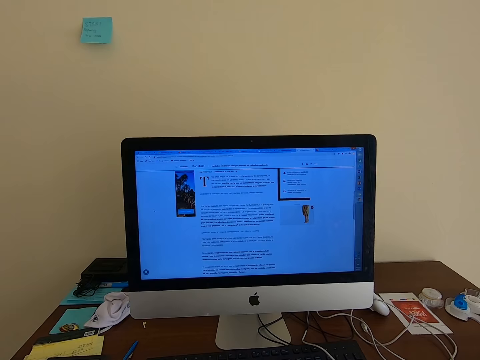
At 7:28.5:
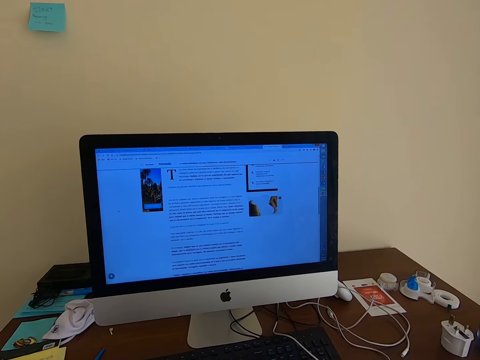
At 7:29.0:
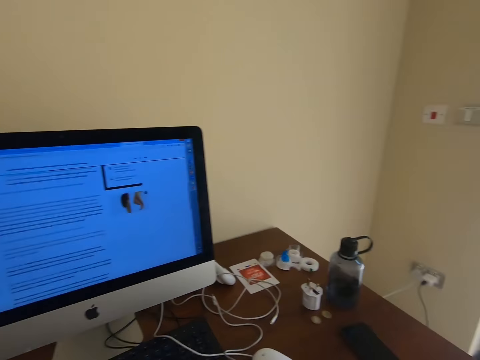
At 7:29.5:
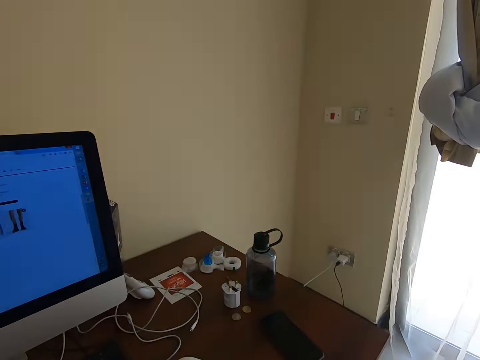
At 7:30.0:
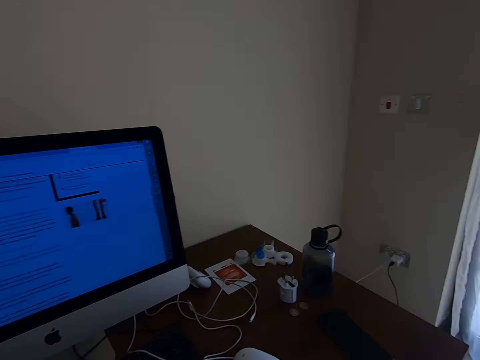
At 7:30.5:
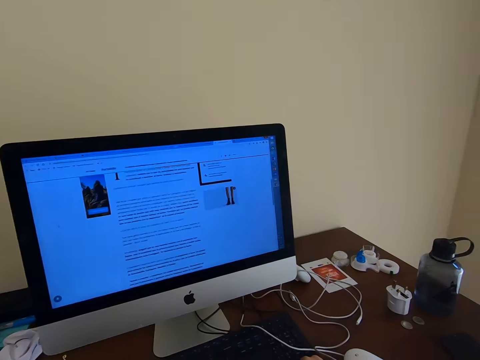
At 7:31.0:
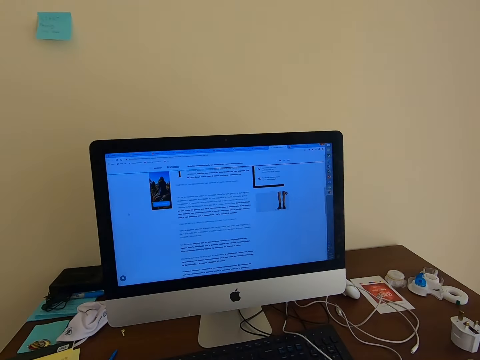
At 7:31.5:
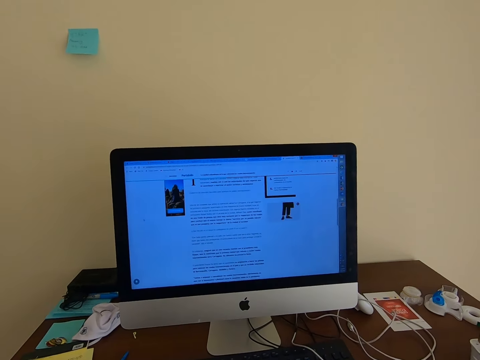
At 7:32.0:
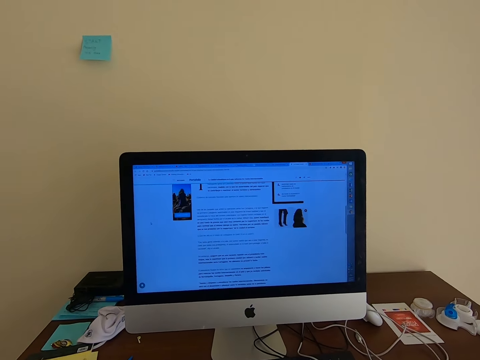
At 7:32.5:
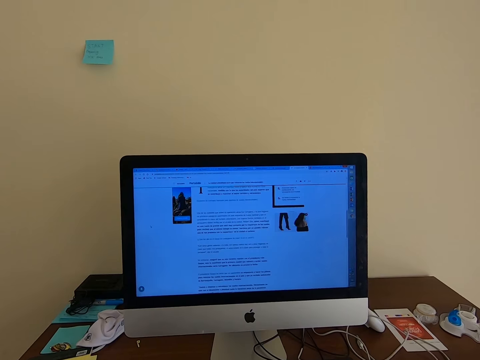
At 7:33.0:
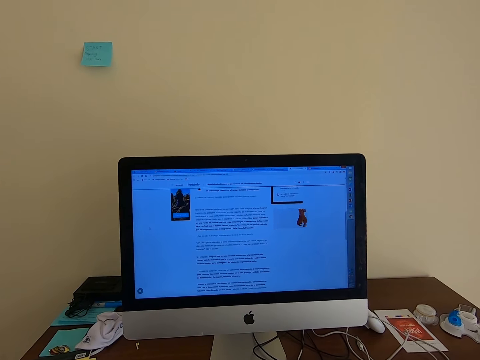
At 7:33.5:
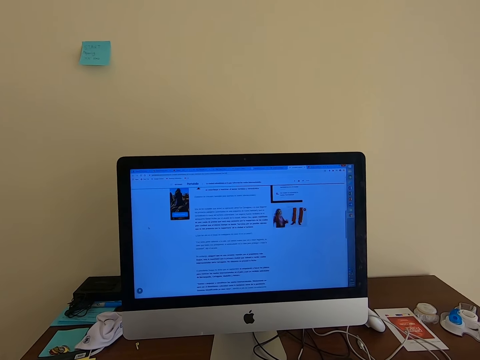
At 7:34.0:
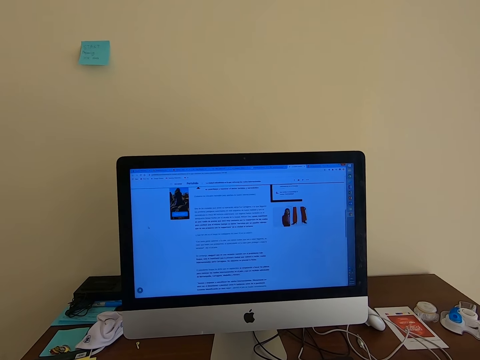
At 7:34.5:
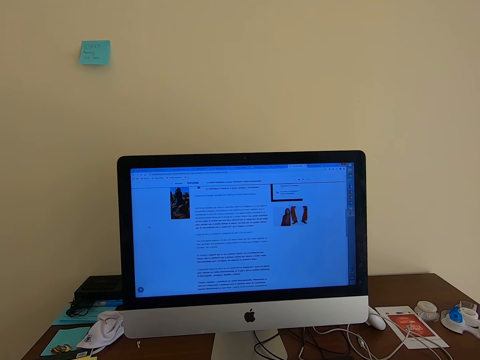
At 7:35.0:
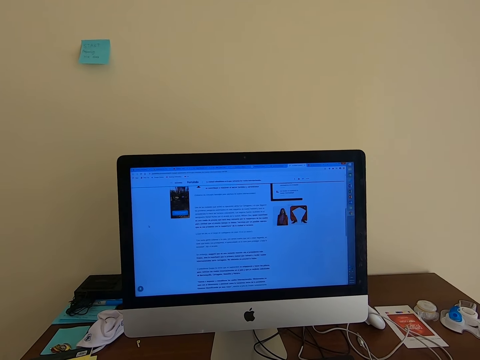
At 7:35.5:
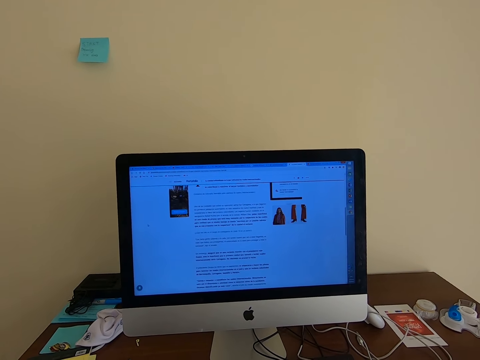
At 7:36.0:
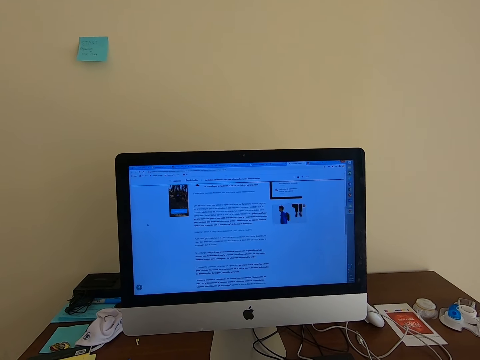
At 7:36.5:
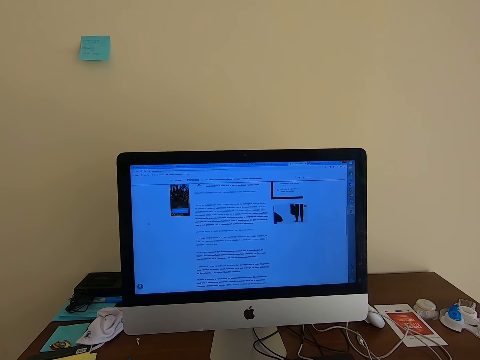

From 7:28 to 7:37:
The camera wearer looks around the house. He looks on his right side. He operates the computer. He looks at the computer.

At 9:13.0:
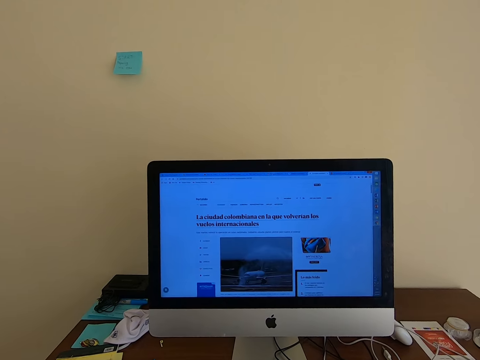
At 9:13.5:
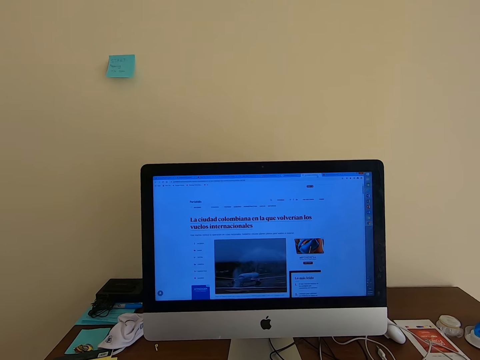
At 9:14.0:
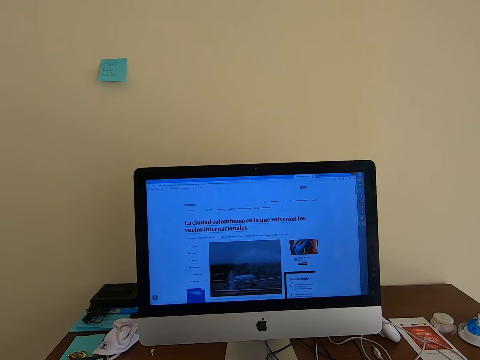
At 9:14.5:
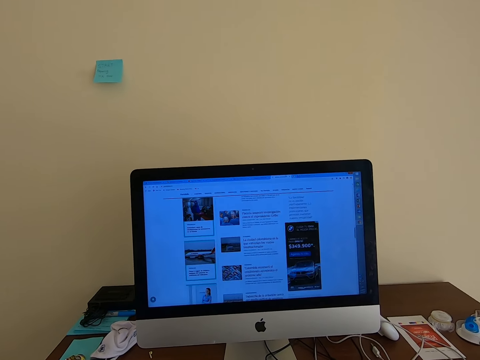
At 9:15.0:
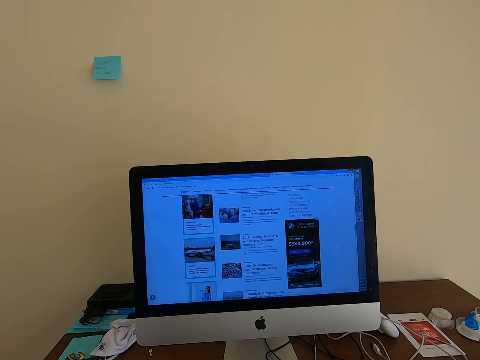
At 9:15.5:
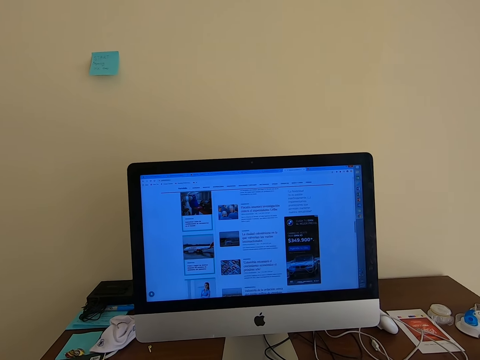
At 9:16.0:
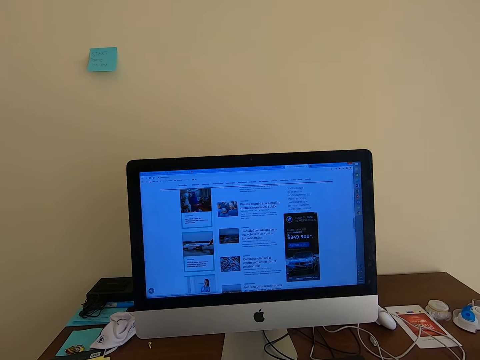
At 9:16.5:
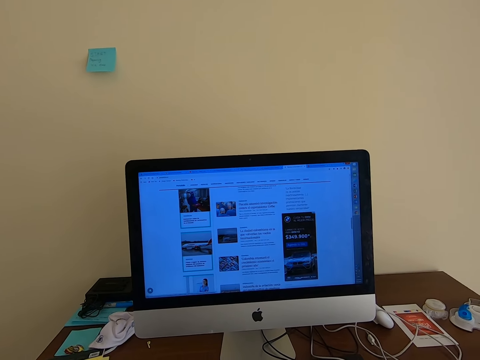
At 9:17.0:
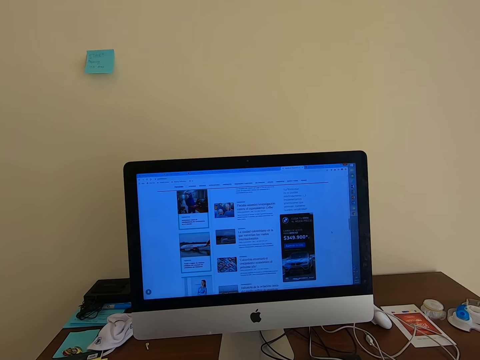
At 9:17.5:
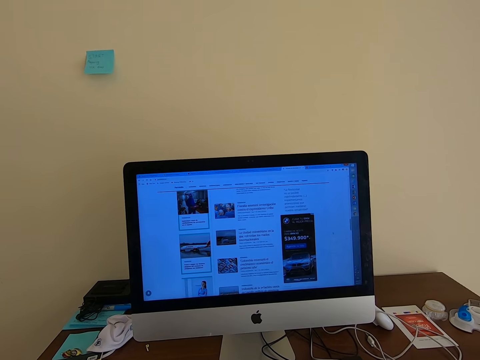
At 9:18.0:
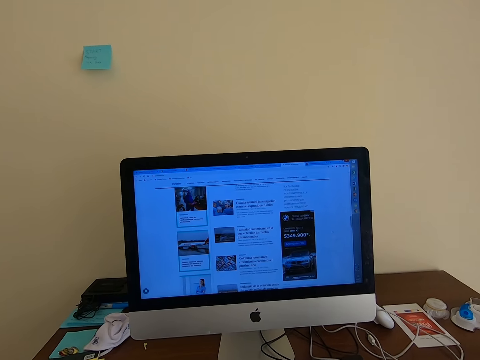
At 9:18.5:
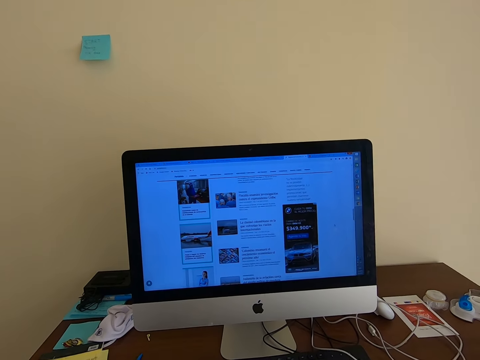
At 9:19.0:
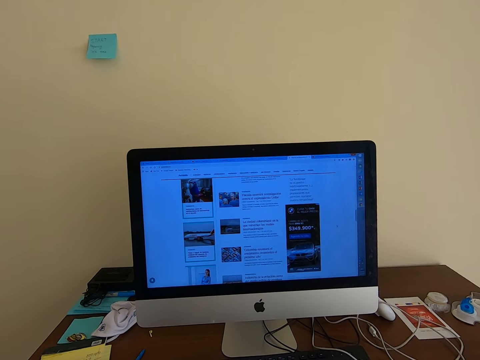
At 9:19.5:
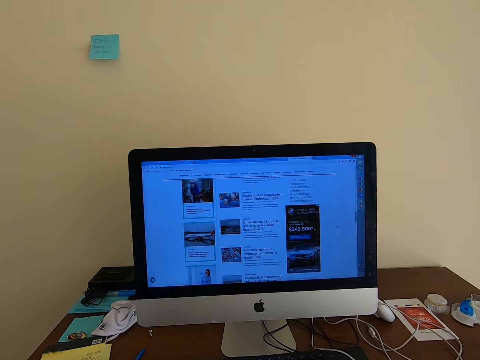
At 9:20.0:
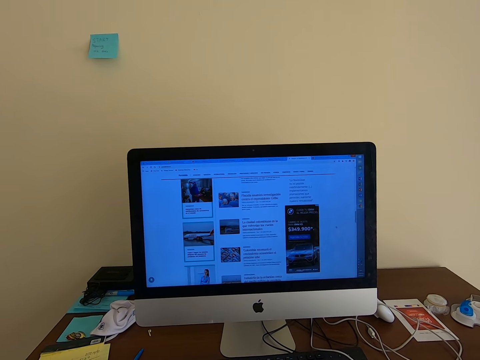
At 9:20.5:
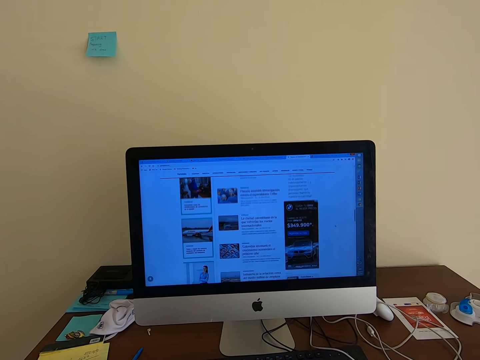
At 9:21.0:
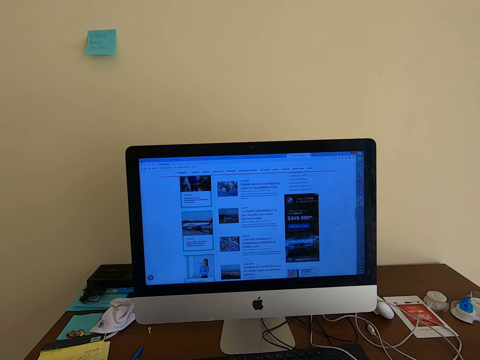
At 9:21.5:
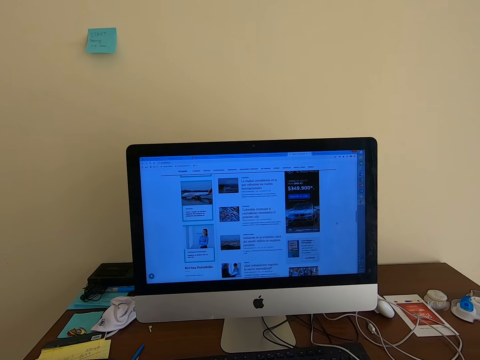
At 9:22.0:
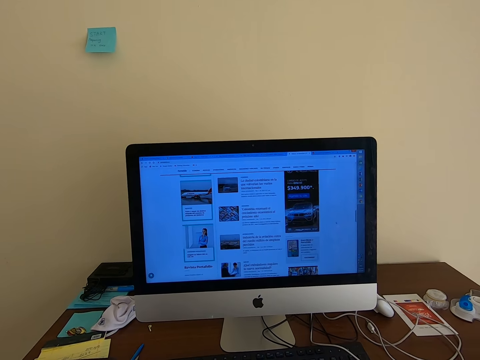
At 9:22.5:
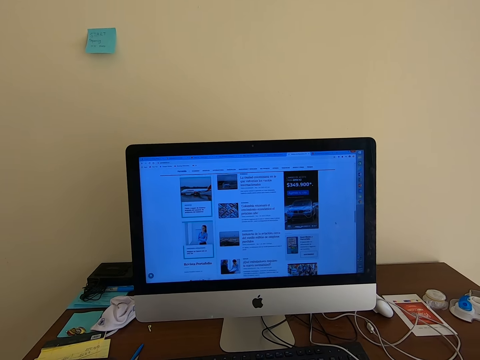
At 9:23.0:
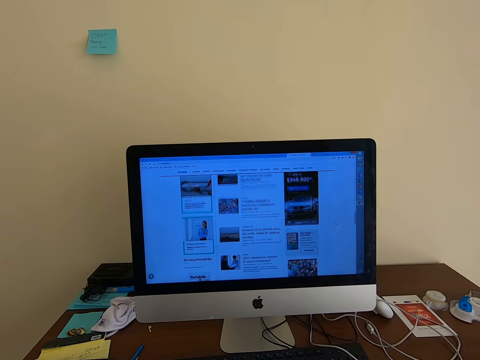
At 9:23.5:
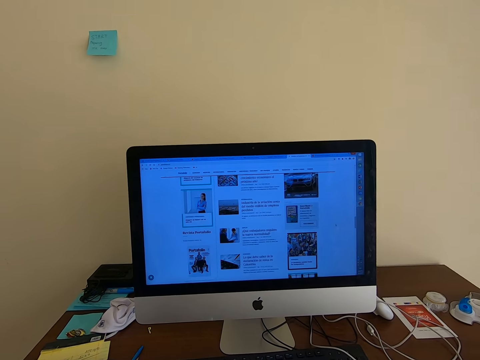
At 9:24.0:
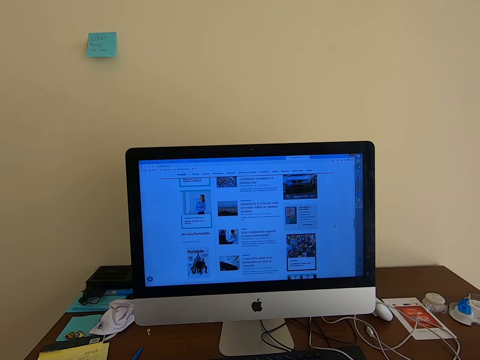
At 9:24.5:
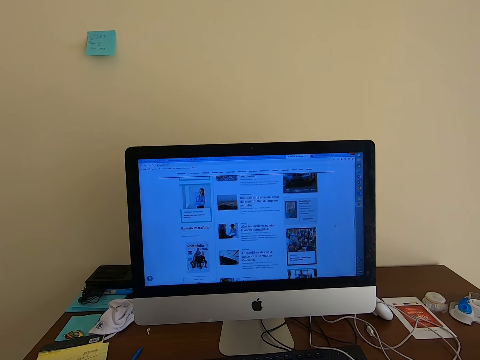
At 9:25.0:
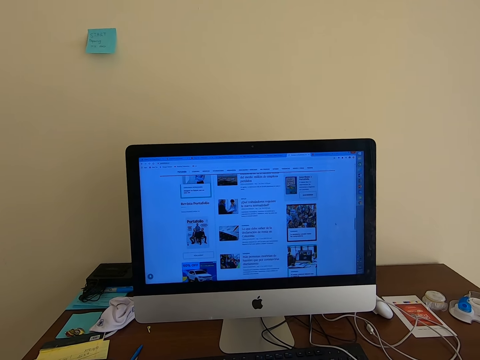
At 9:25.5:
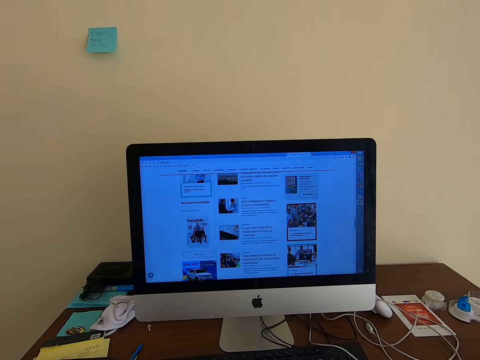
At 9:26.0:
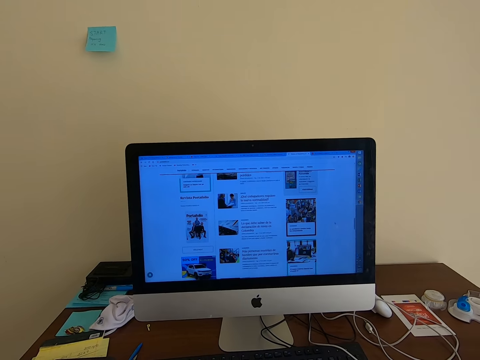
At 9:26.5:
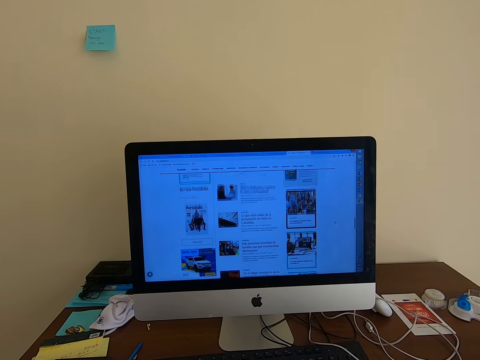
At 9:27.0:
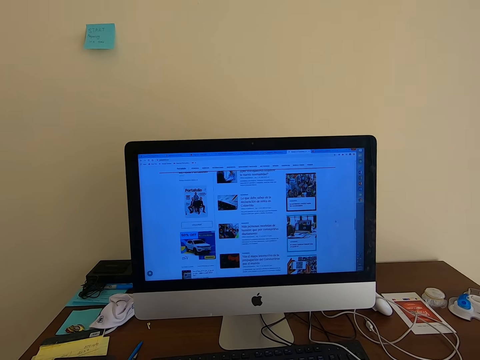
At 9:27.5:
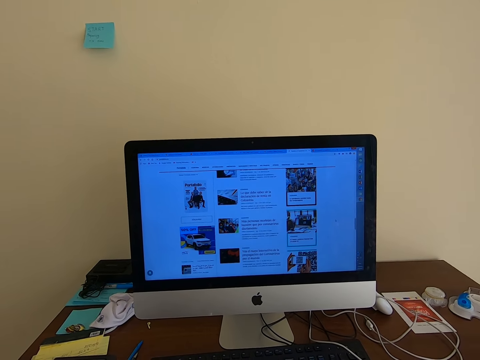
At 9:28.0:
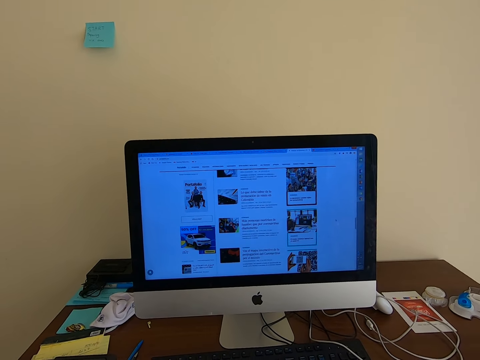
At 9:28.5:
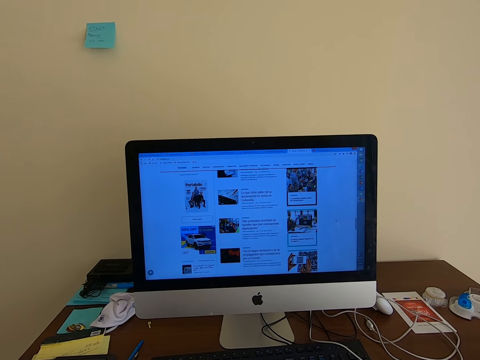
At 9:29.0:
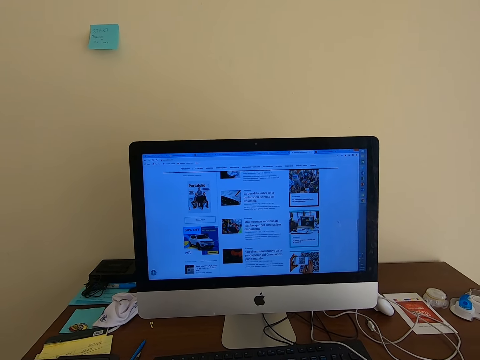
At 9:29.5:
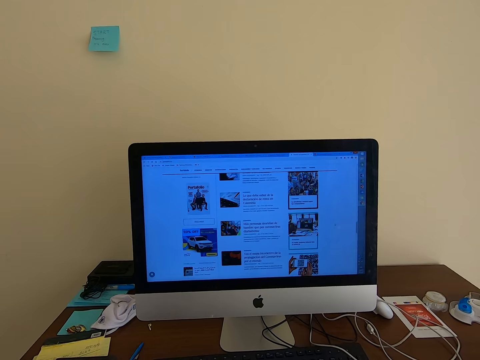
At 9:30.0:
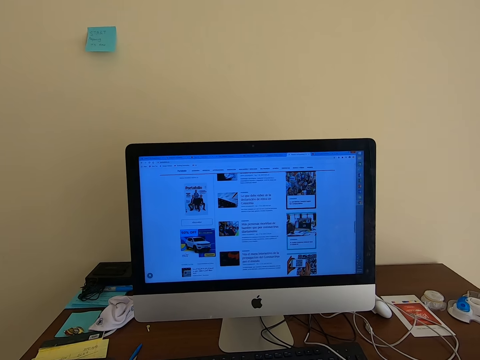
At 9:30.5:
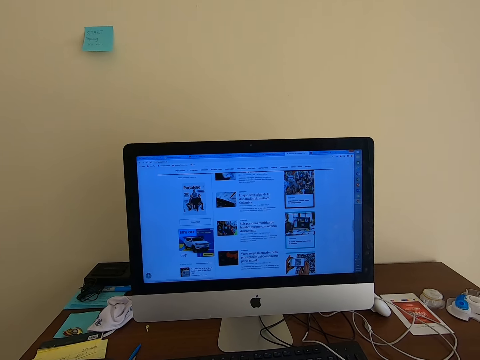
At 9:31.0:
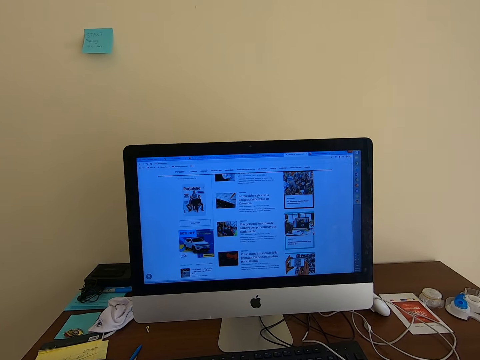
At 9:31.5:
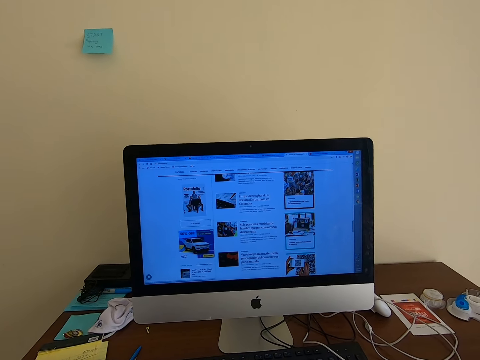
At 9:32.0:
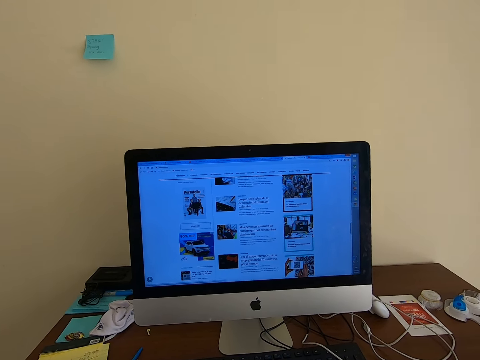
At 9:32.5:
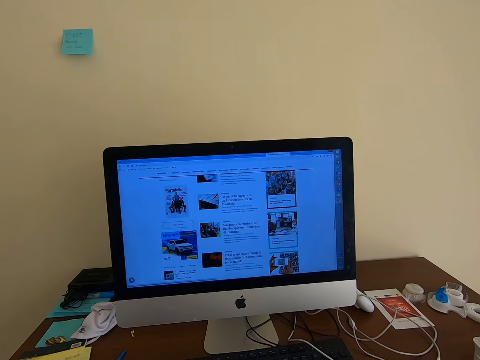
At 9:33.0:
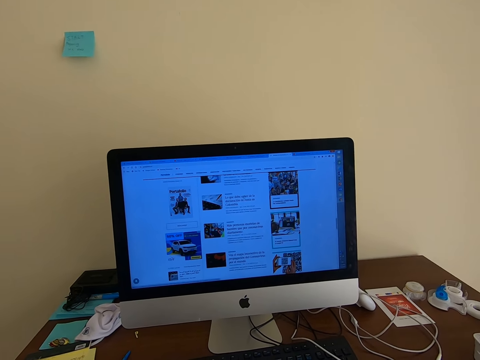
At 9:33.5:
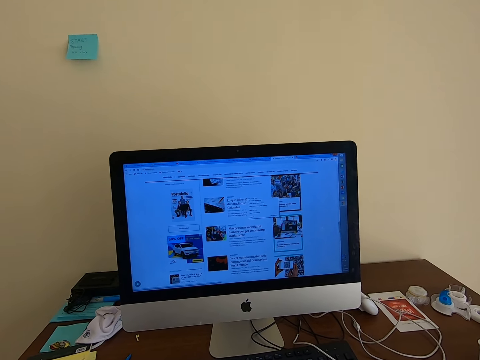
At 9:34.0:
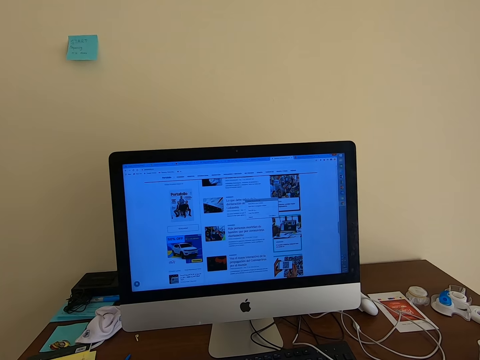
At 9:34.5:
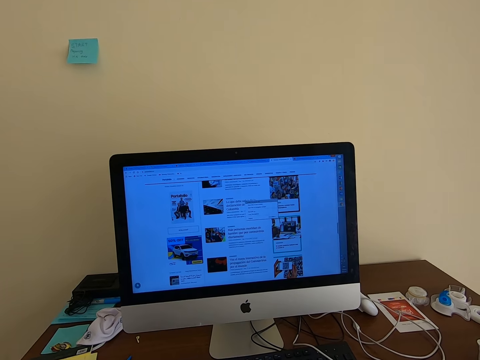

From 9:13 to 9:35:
The camera wearer operates the computer. They stare at the computer. They operate the computer. They stare at the computer.
